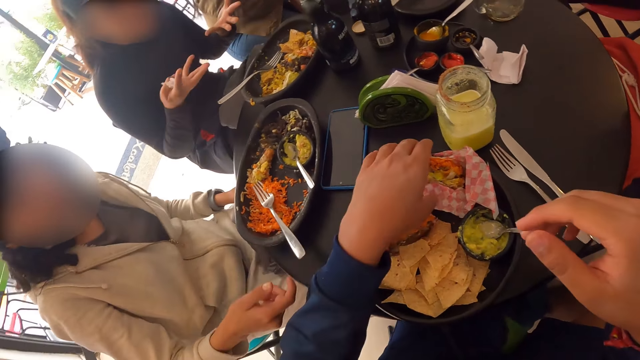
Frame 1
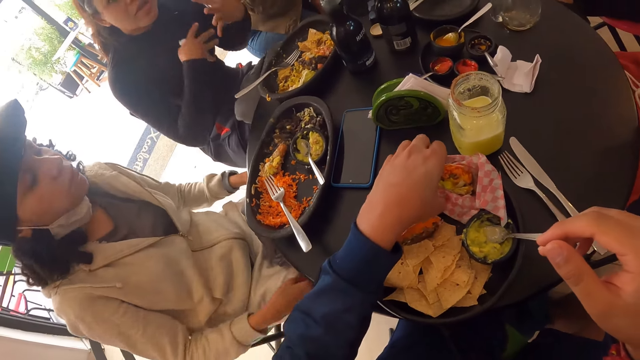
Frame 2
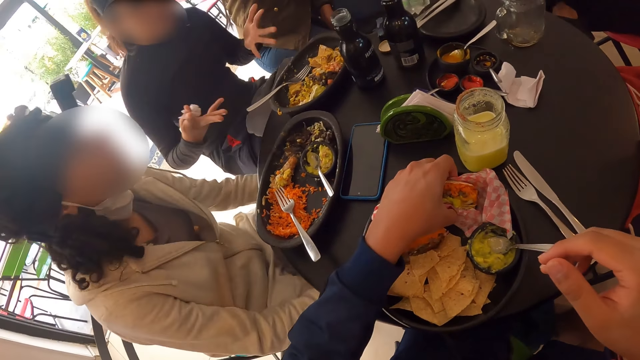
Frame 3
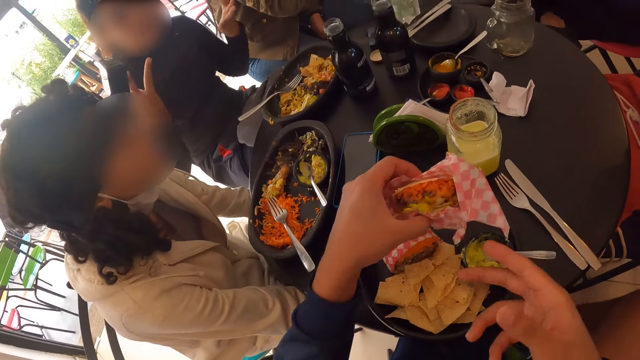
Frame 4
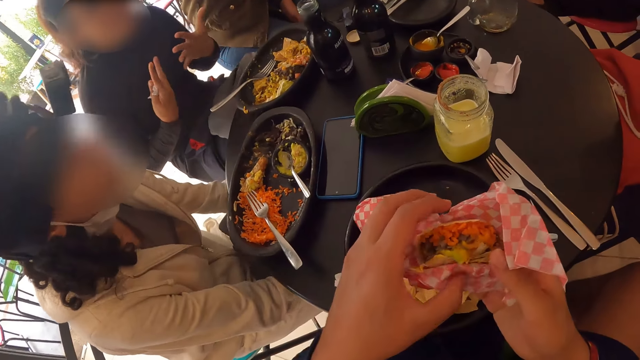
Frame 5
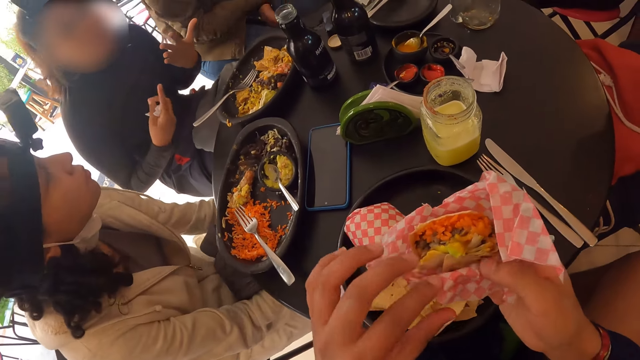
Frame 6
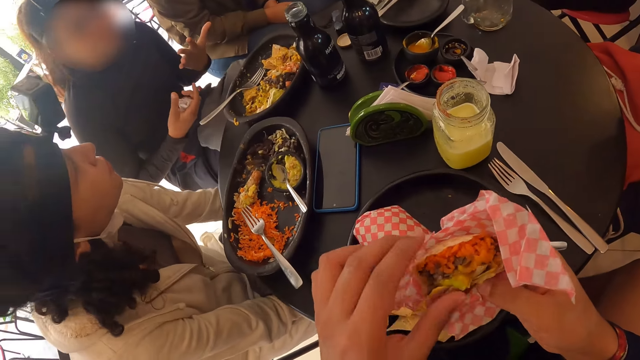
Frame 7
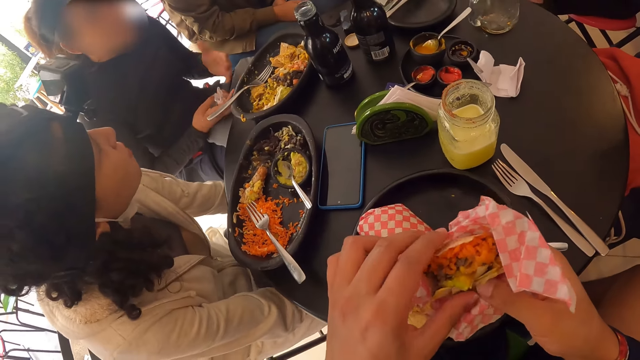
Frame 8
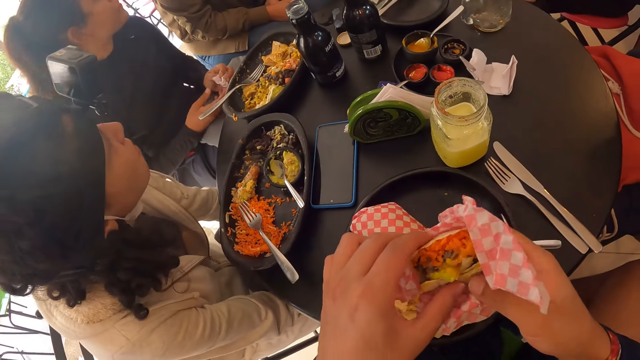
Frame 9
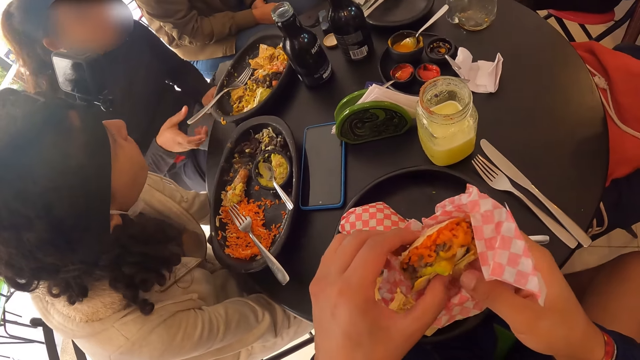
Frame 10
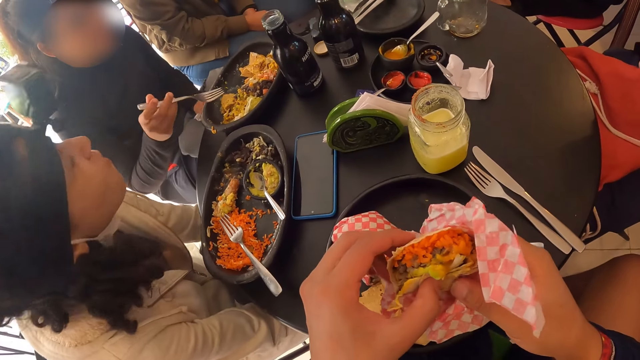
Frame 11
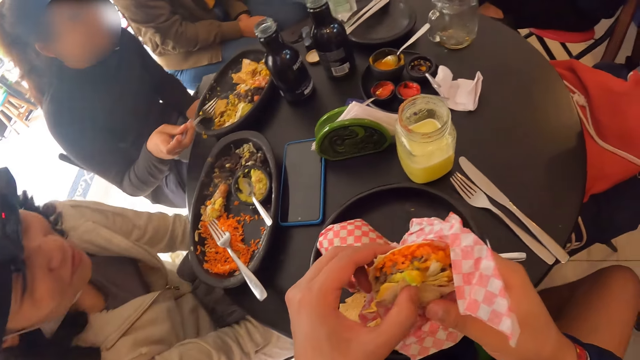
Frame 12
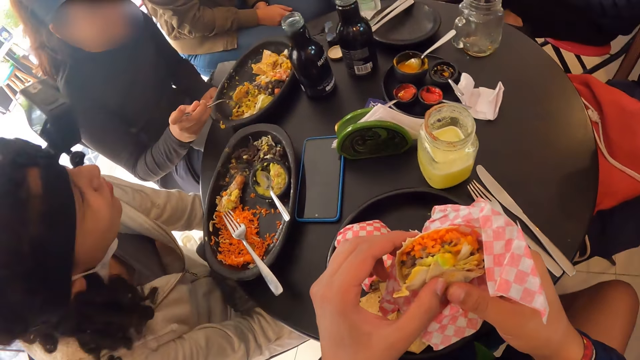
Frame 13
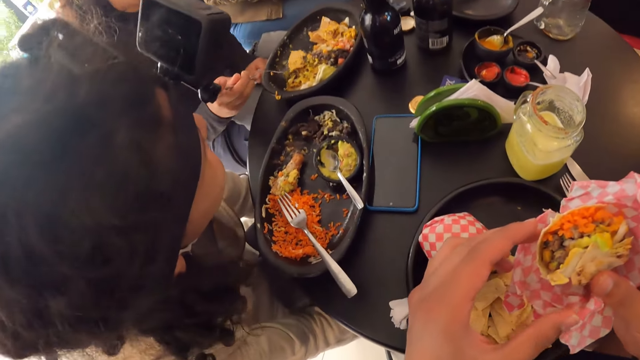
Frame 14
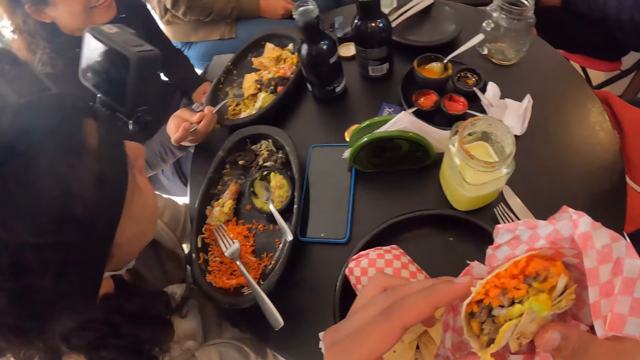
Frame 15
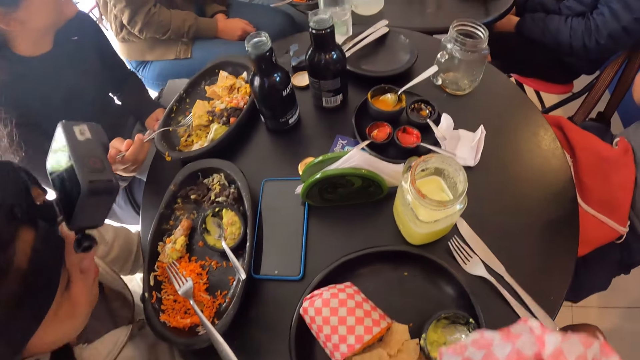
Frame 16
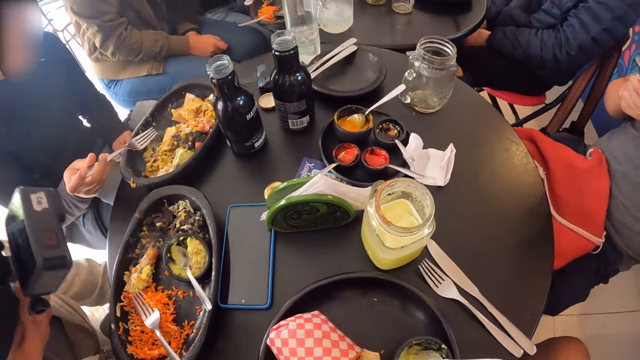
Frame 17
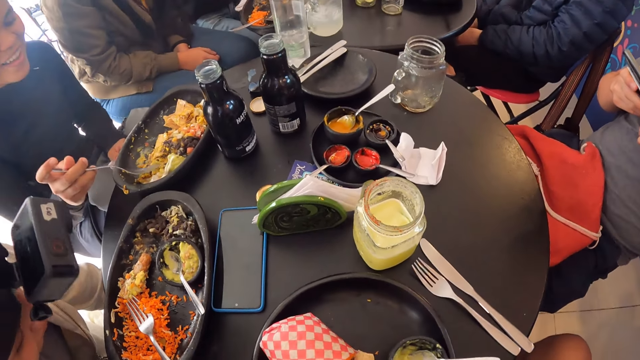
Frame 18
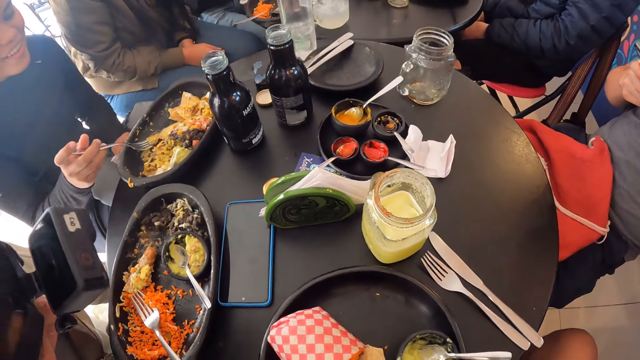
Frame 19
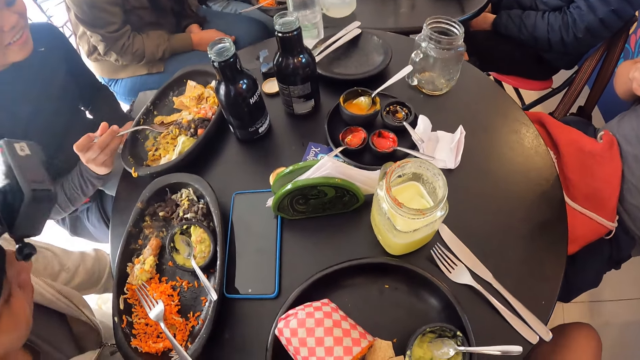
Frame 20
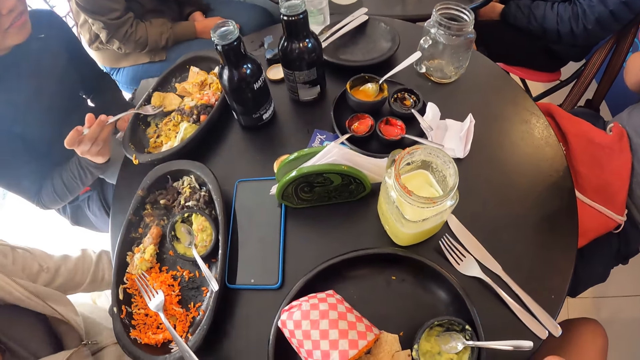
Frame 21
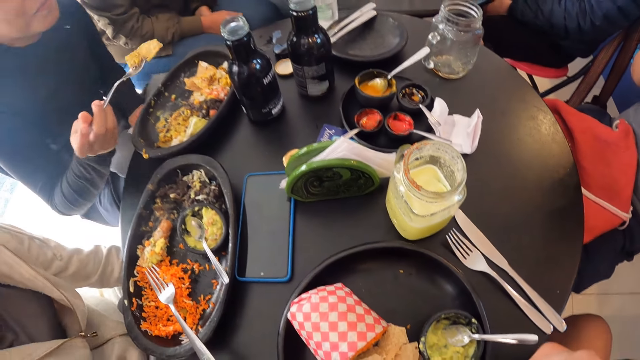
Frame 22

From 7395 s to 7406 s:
The camera wearer picks up the meal or food from the plate on the table with his left hand. He touches the food. A woman eats the meal from the plate with the fork with her right hand. The camera wearer eats the meal with both hands. The woman scoops the food.

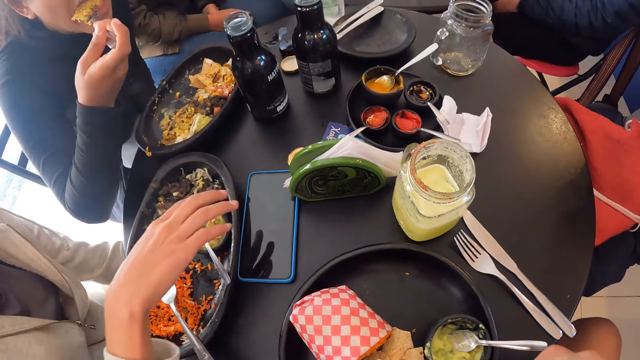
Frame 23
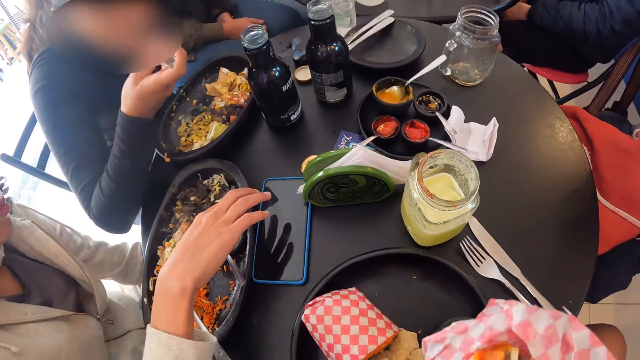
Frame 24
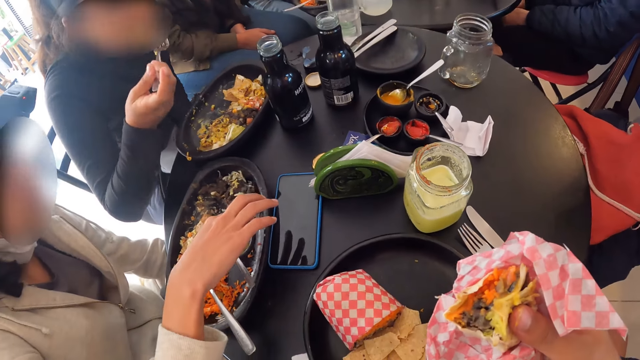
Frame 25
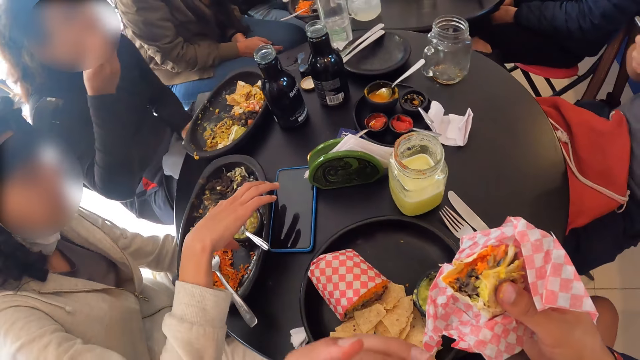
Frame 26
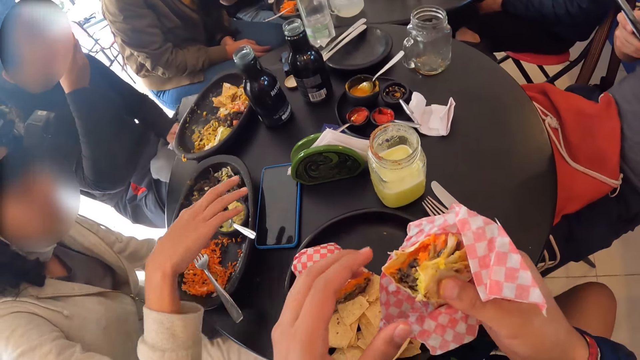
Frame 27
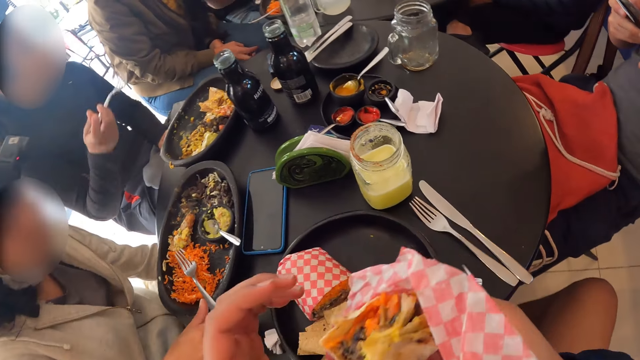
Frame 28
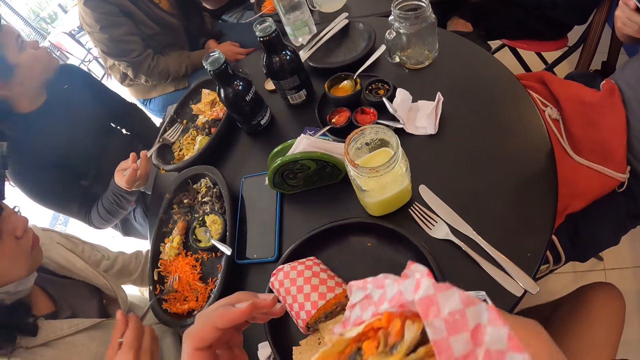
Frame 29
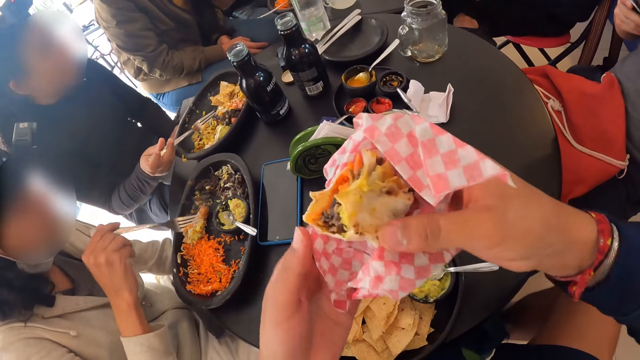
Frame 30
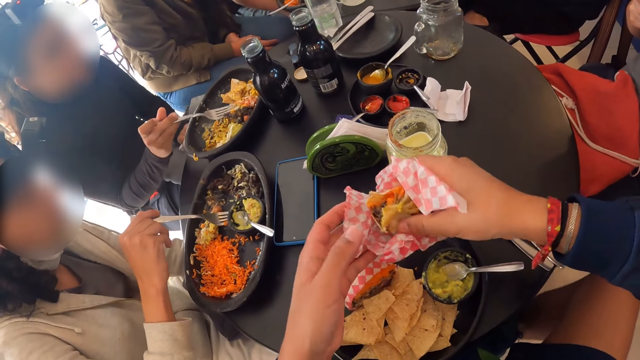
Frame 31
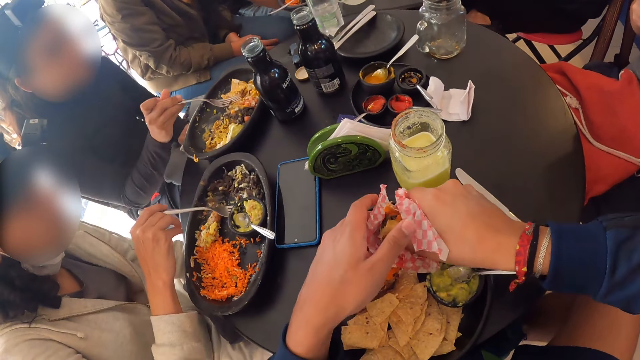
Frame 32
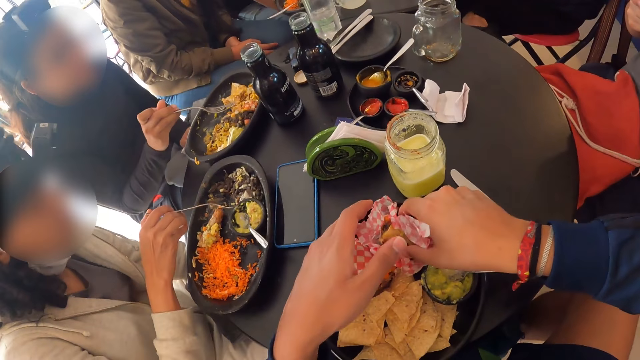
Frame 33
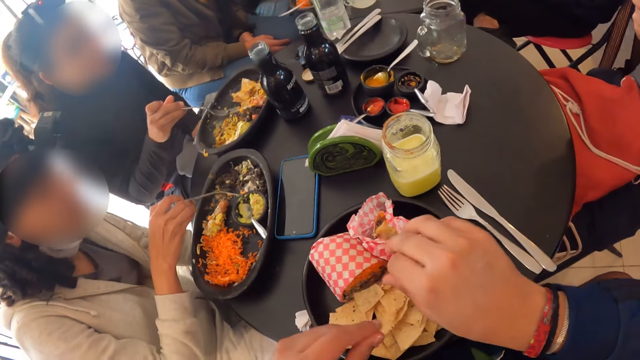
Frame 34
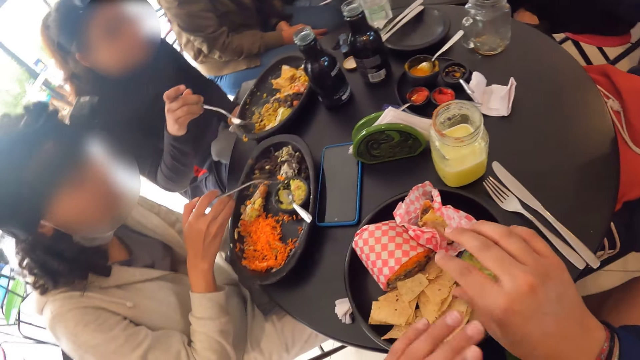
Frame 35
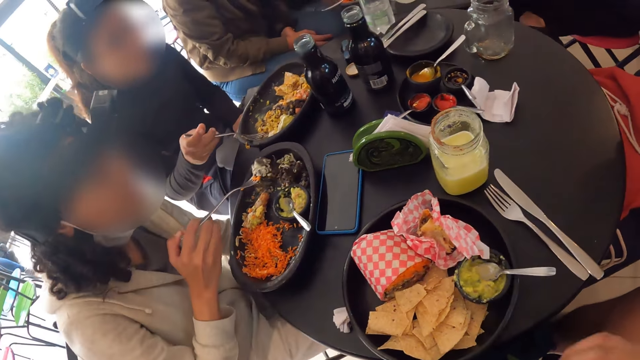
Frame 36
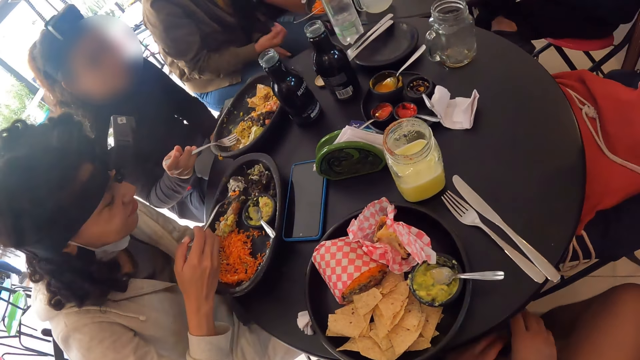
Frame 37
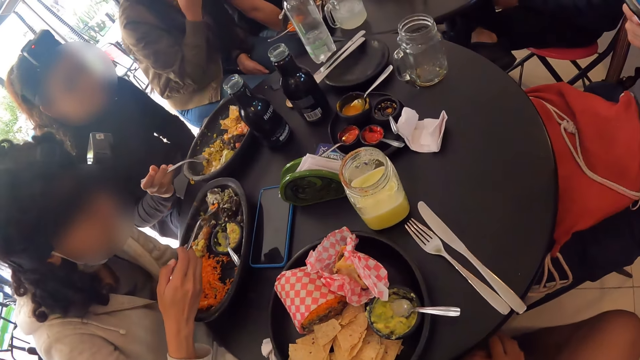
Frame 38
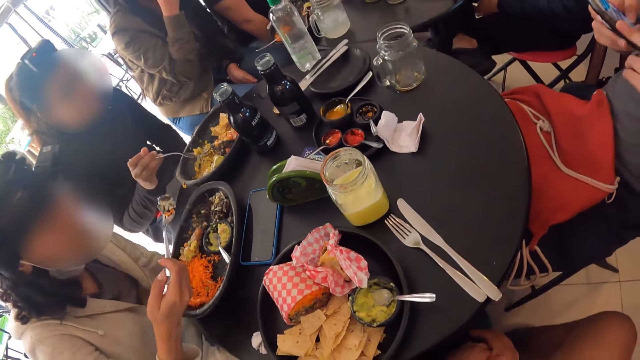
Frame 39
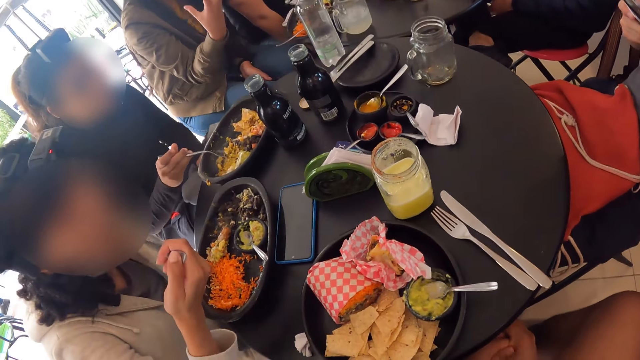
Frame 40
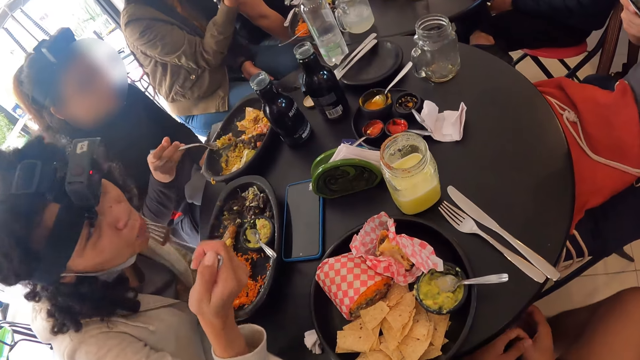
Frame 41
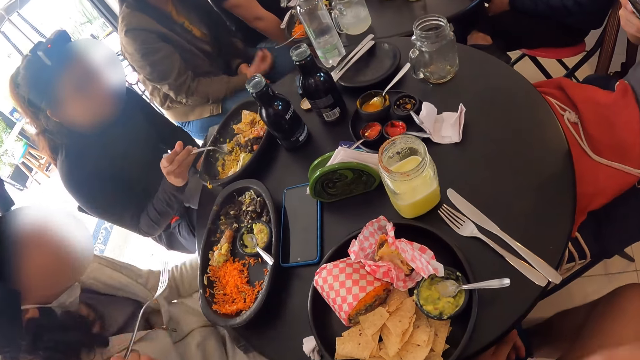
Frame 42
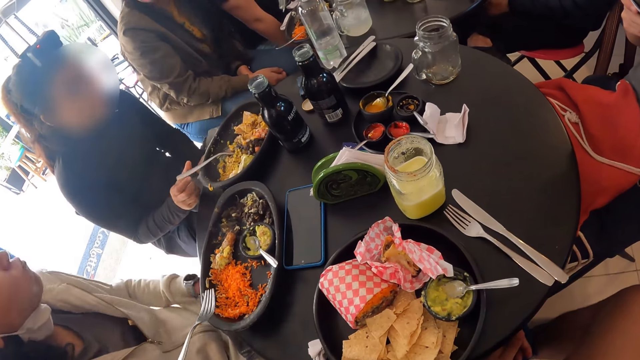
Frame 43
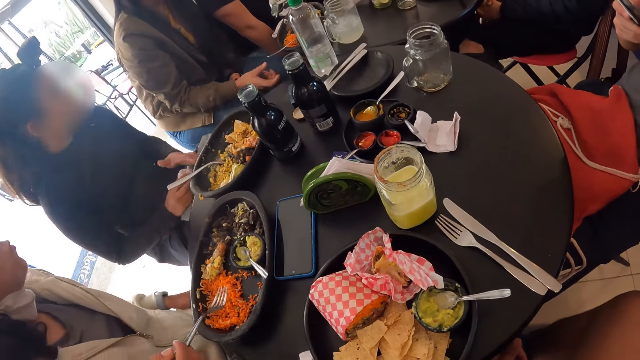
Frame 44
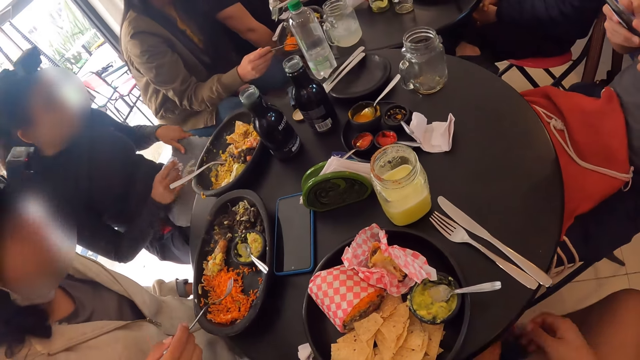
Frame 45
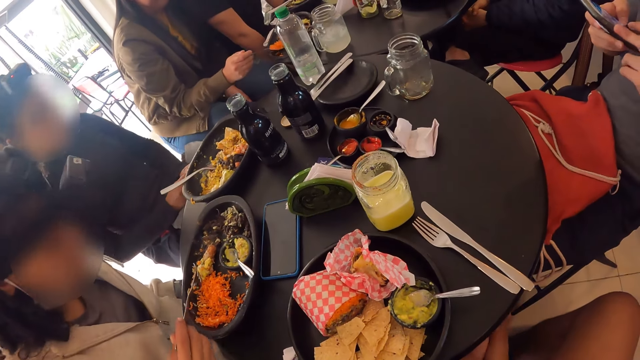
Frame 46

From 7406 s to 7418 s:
A woman eats the food. She takes the bowl. The camera wearer eats food. Another woman eats the meal from the plate with the fork with her right hand. The camera wearer drops the meal on the plate on the table with both hands. The first woman scoops the food. The other woman eats the food. The first woman drops the spoon on the plate on the table with her right hand. She interacts with a group of people.
